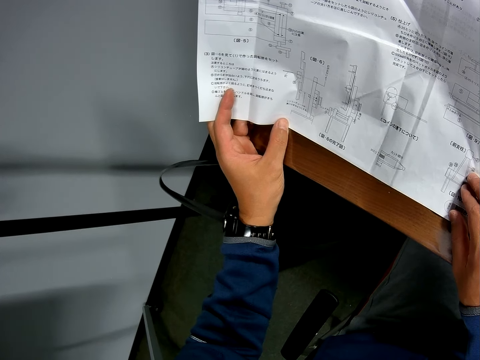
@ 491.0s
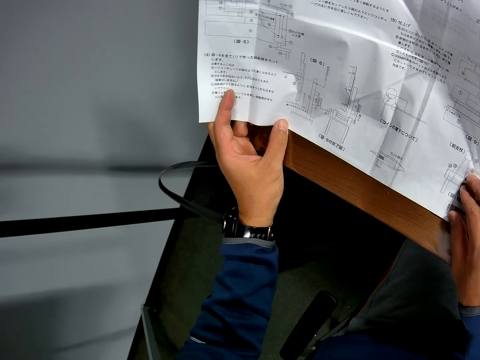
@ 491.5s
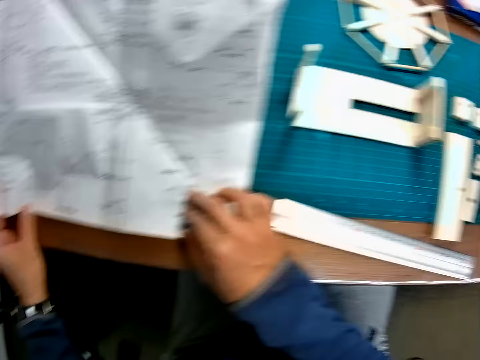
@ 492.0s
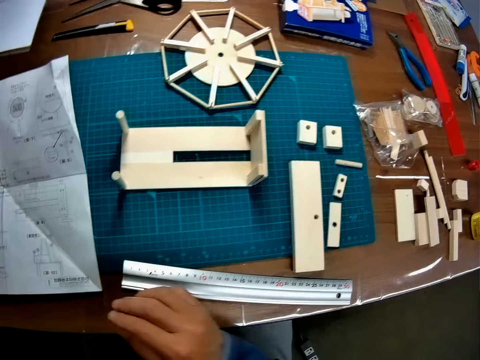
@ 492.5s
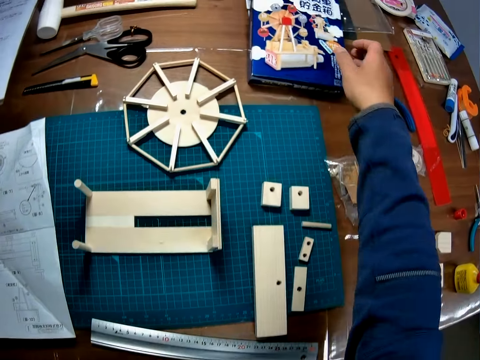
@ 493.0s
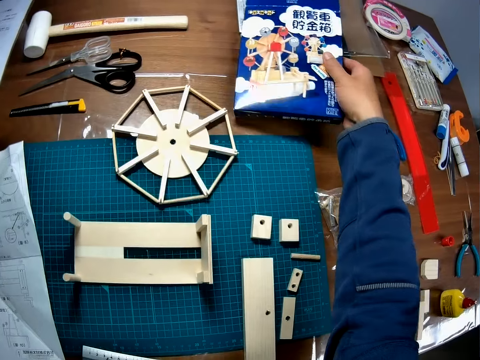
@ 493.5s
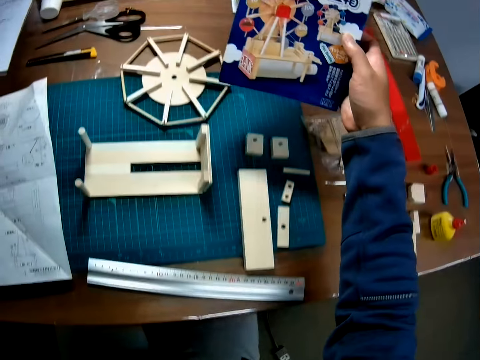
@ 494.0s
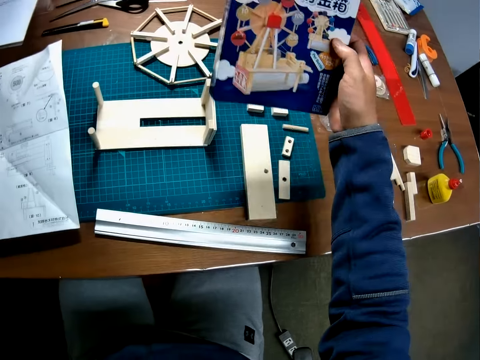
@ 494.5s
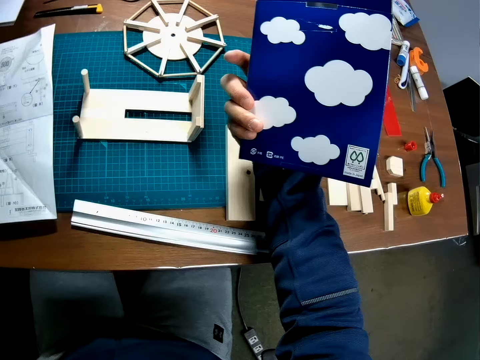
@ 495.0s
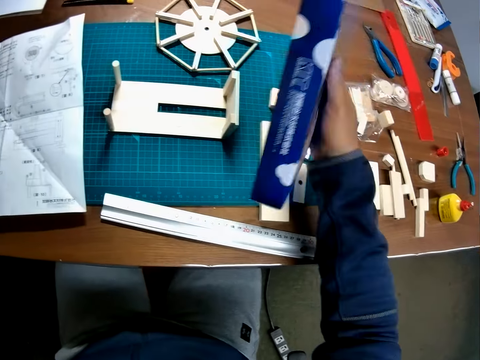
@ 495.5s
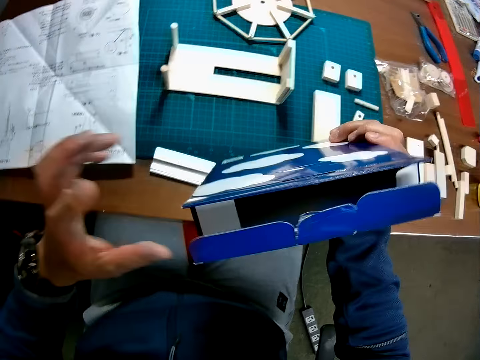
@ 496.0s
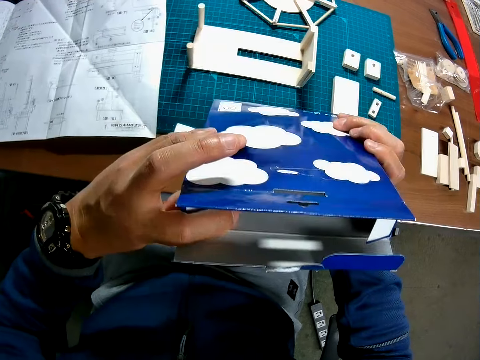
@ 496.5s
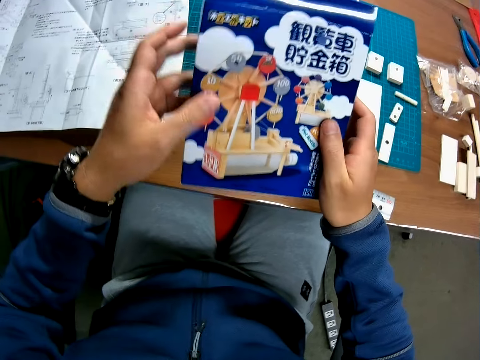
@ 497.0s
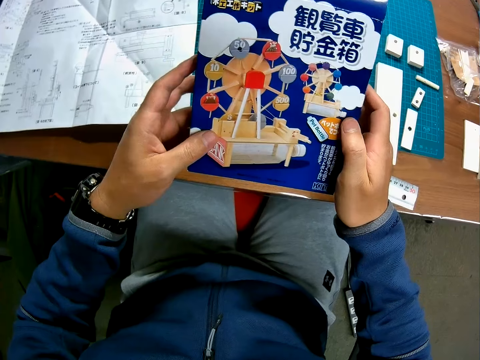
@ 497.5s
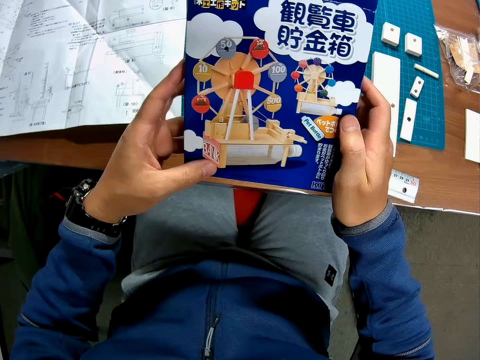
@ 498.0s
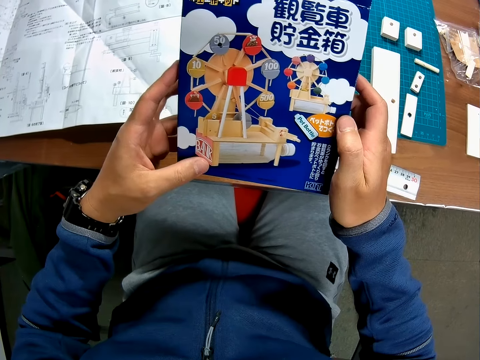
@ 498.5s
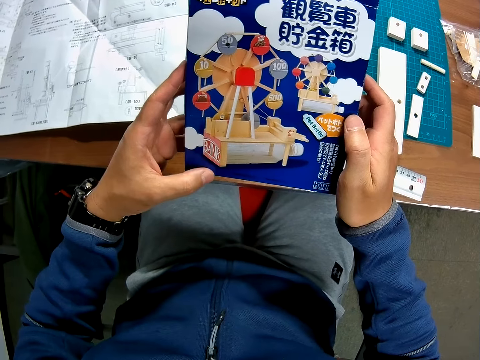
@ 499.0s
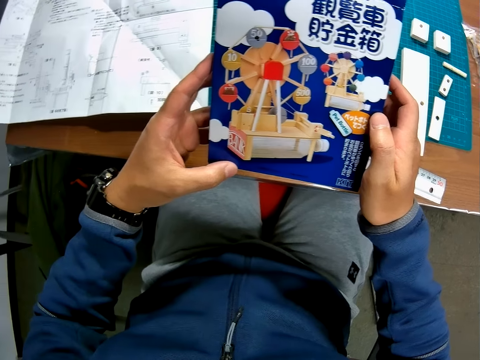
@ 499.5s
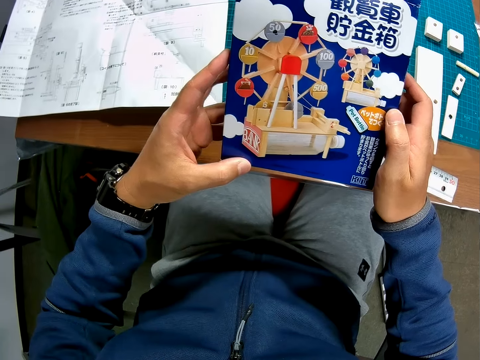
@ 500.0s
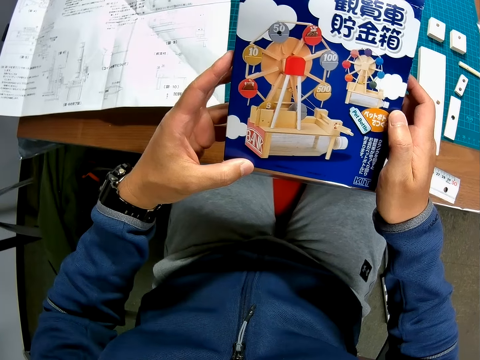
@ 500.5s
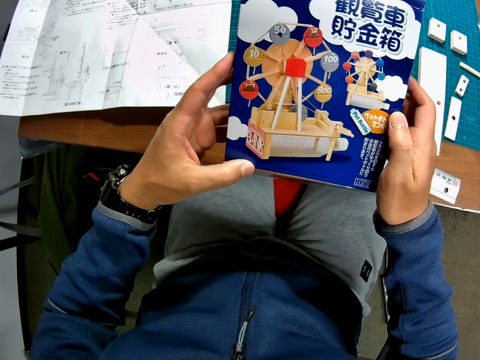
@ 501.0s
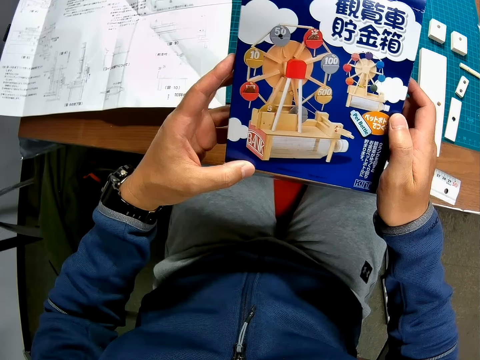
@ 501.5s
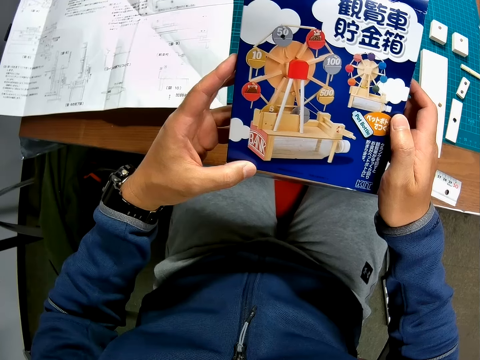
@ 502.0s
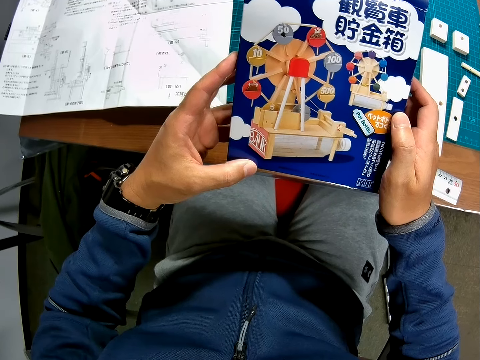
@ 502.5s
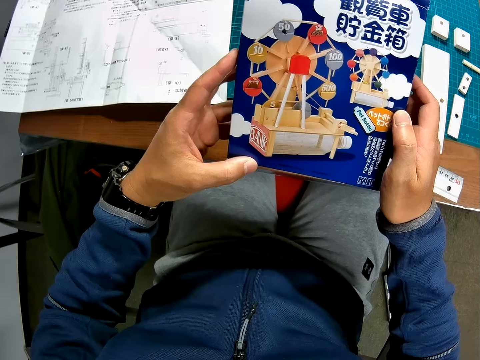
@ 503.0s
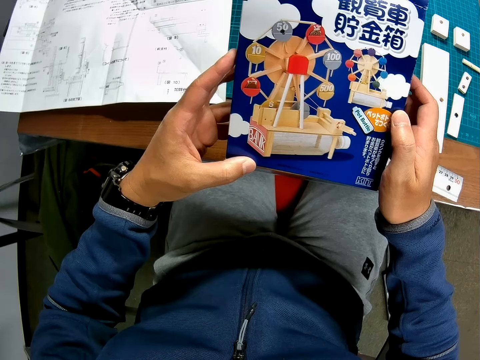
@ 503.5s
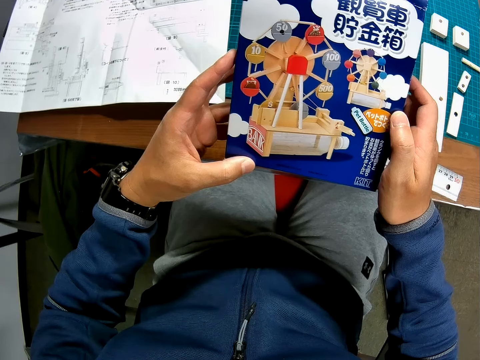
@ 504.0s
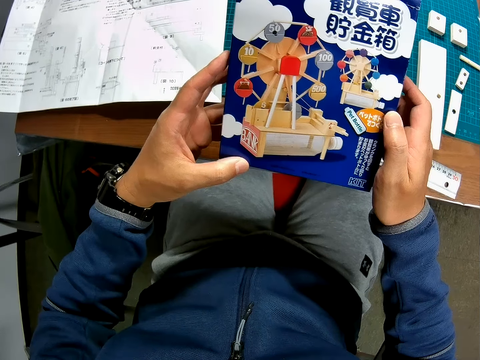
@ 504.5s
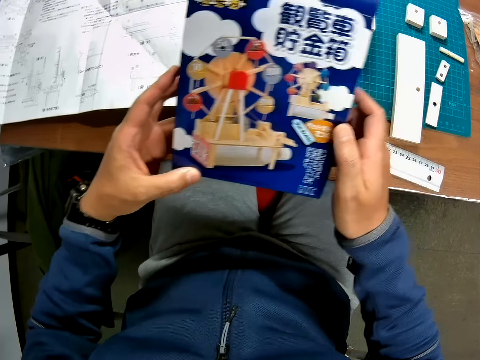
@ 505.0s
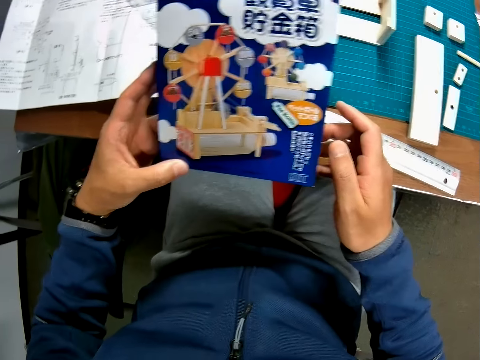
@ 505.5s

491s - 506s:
The camera wearer picks up a blue carton on the table with his right hand. He inspects the blue carton with his hands.

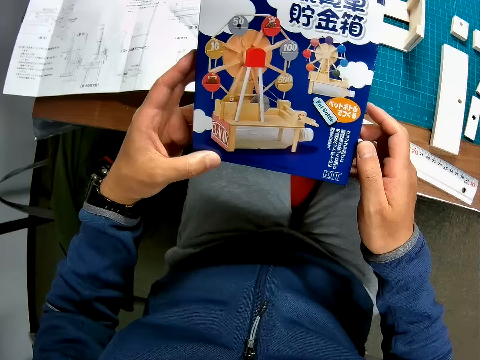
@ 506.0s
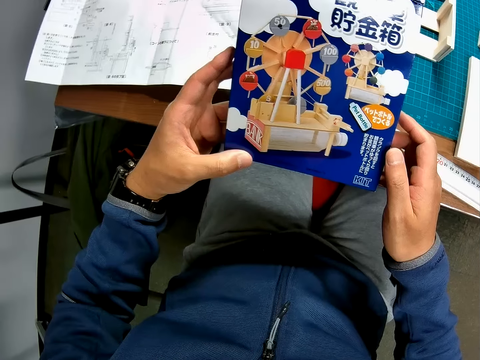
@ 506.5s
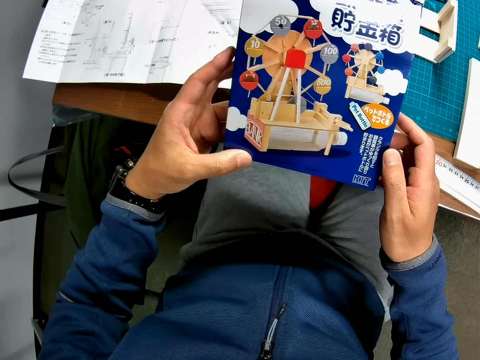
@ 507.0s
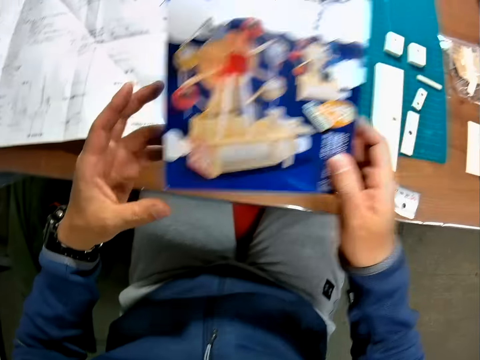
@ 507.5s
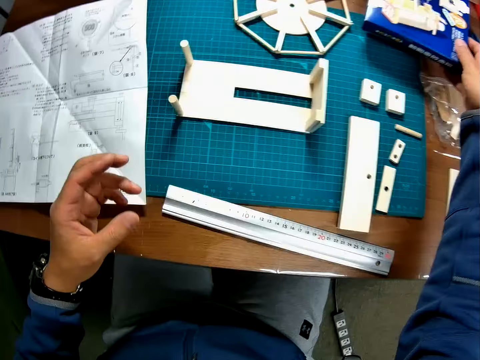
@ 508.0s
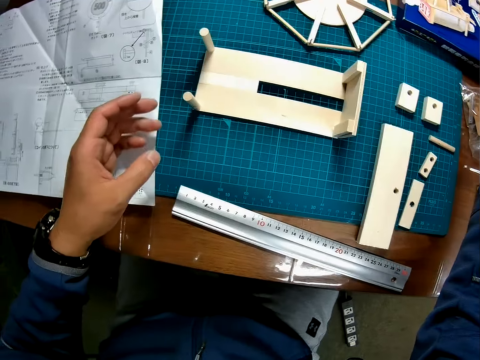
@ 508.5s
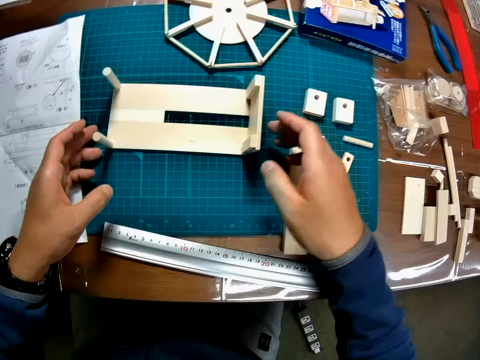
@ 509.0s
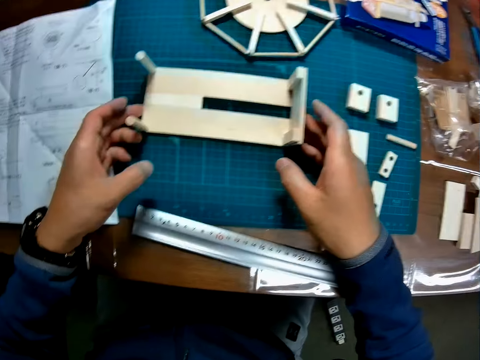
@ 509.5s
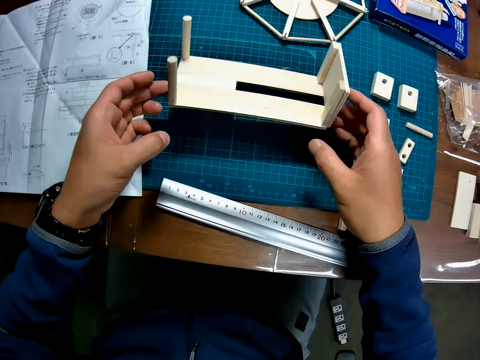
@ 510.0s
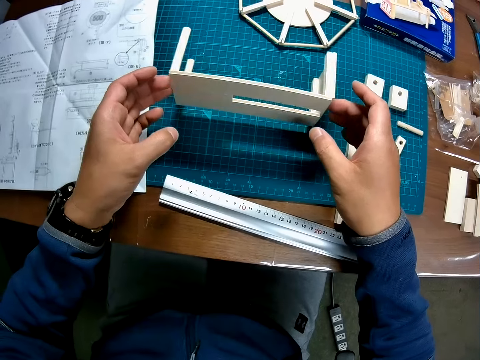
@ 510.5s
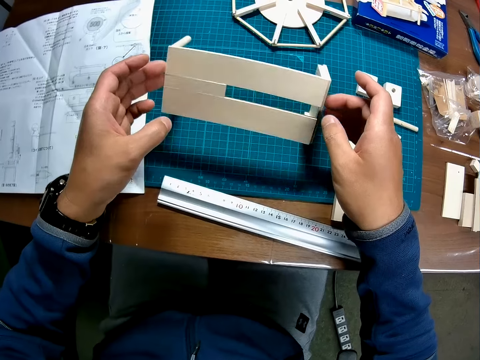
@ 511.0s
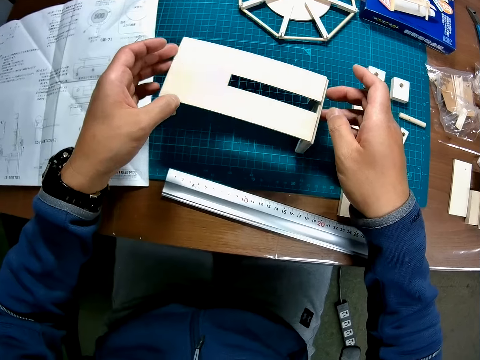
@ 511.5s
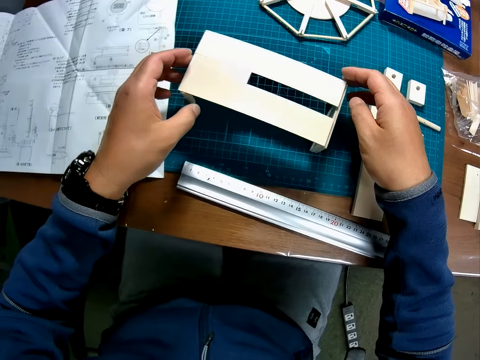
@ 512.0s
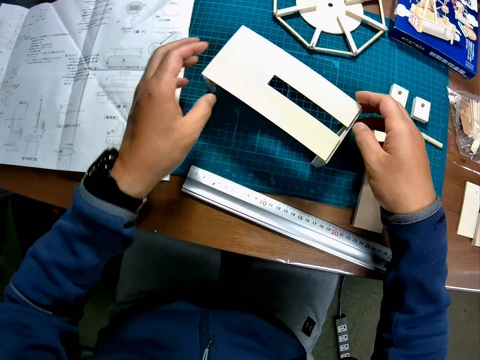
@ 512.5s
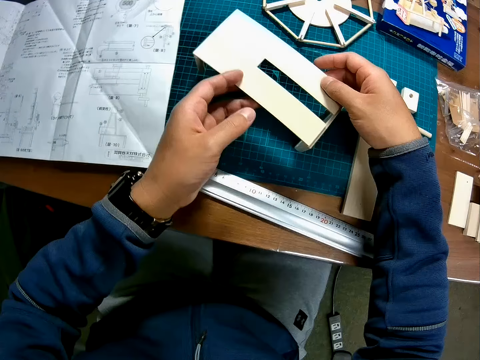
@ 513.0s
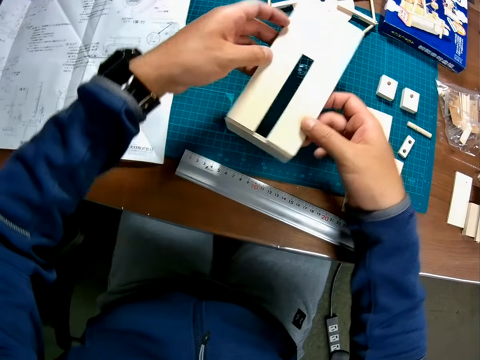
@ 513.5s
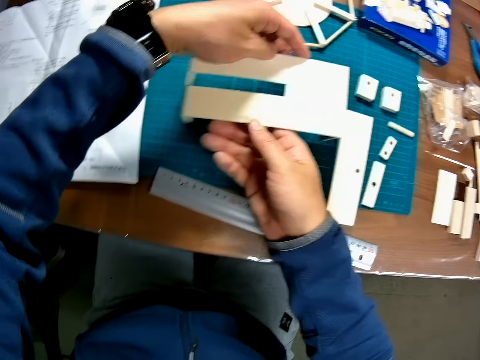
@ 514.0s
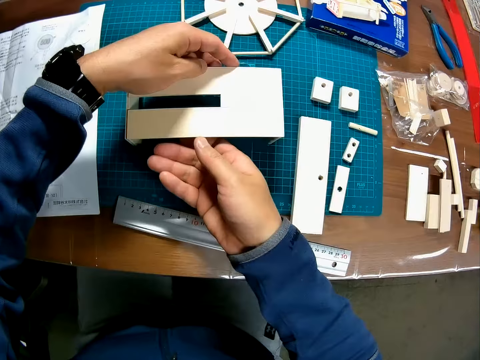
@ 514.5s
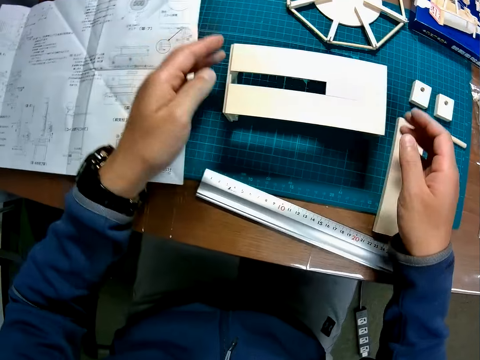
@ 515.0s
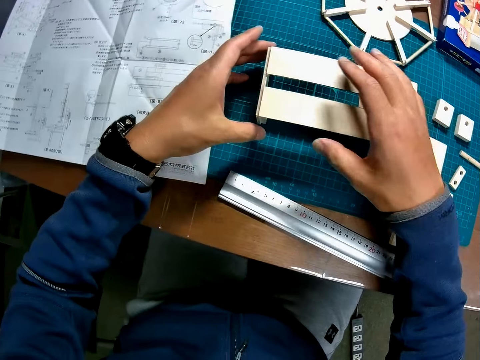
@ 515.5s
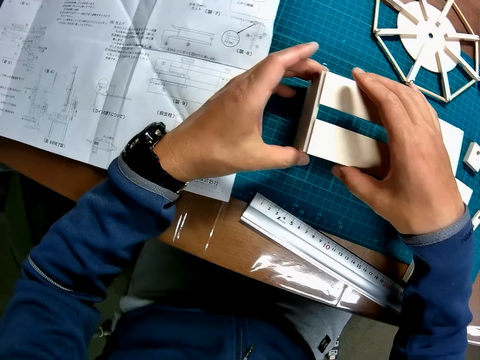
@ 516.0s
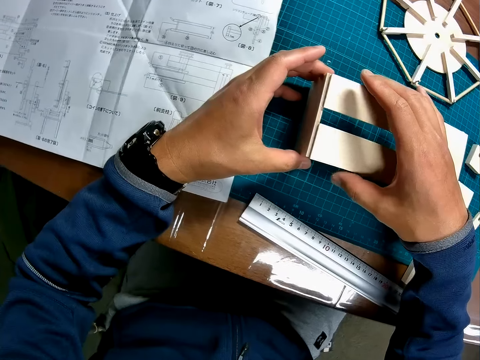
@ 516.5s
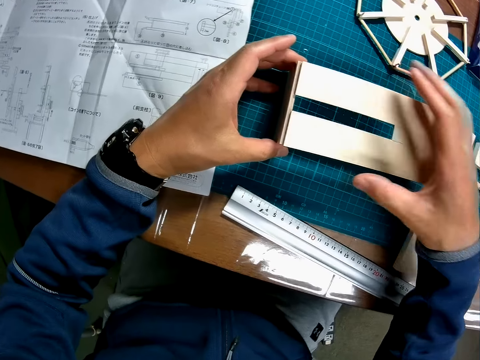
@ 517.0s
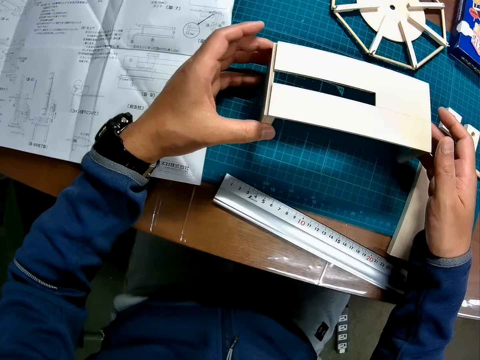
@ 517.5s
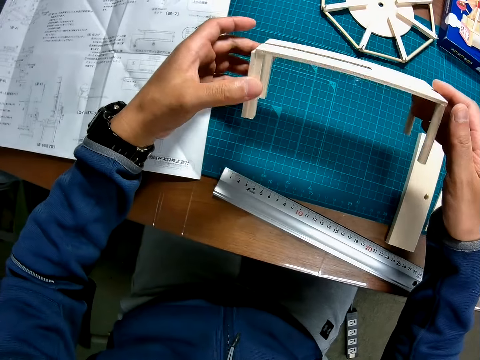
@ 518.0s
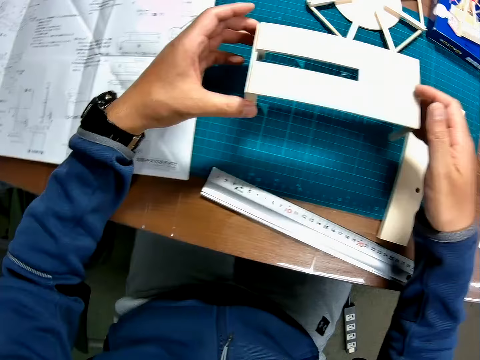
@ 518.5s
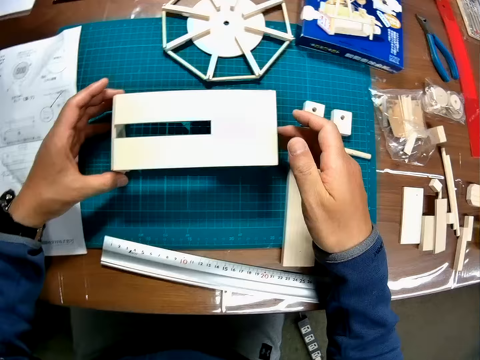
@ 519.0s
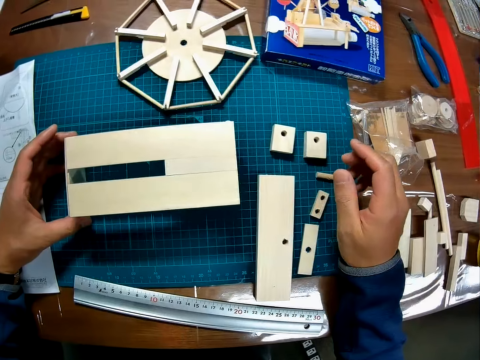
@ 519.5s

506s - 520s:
The camera wearer puts the blue carton on the table with his right hand. He inspects the wooden mechanical model on the table with his hands. He turns over something.
